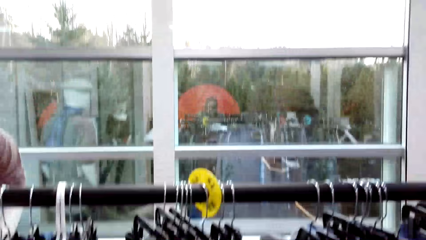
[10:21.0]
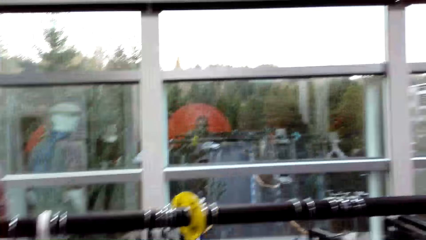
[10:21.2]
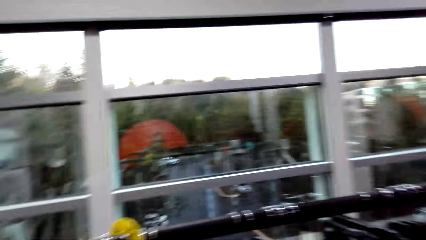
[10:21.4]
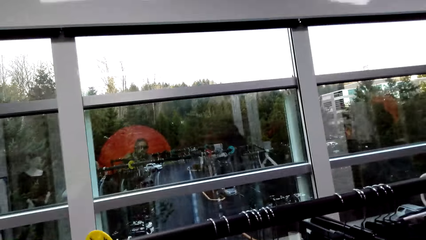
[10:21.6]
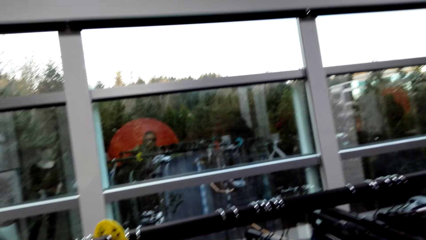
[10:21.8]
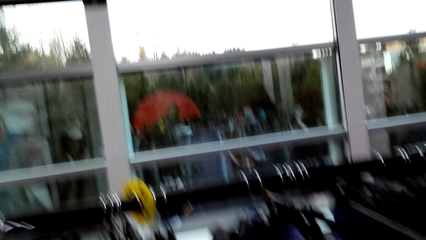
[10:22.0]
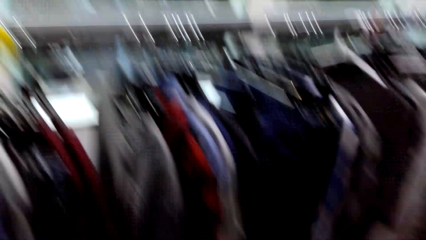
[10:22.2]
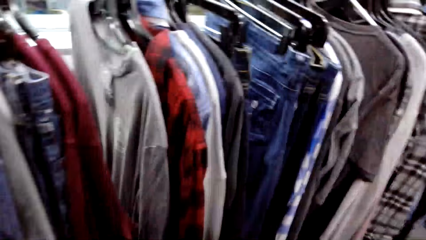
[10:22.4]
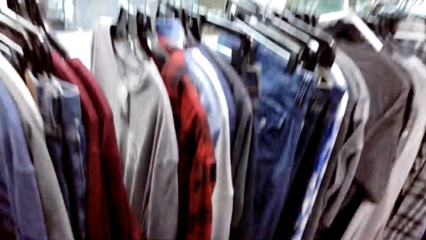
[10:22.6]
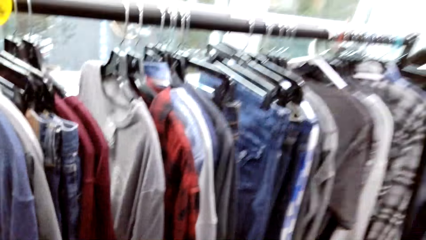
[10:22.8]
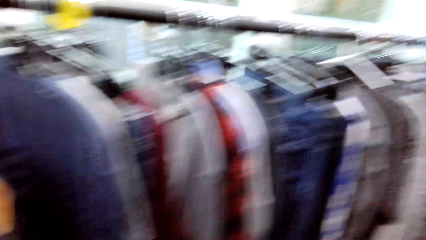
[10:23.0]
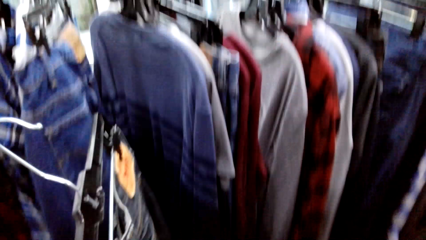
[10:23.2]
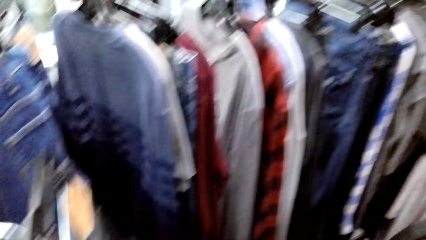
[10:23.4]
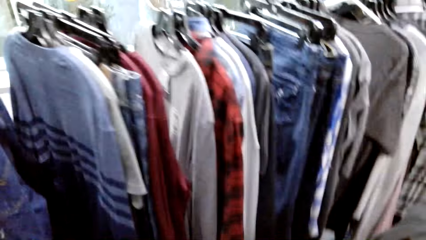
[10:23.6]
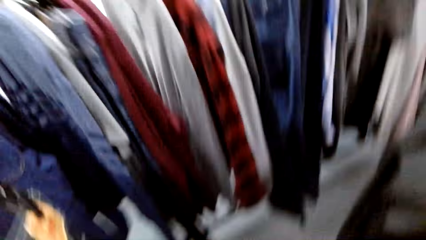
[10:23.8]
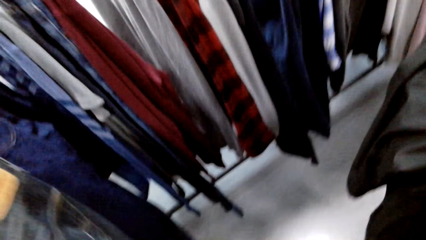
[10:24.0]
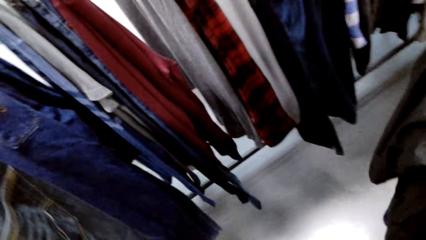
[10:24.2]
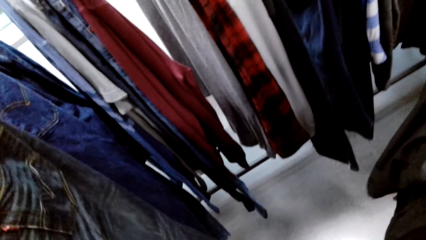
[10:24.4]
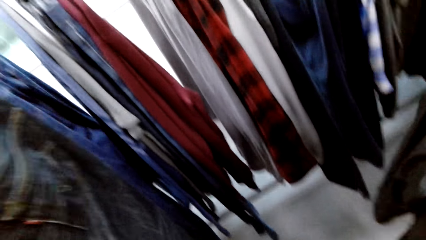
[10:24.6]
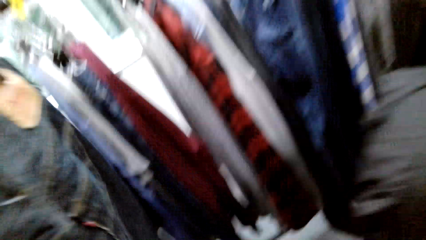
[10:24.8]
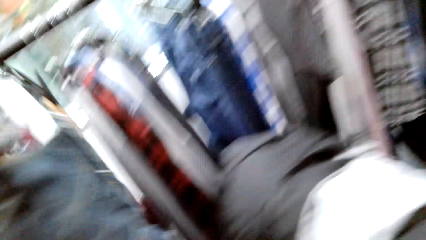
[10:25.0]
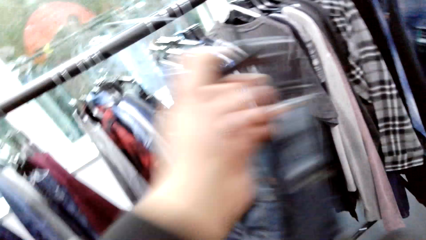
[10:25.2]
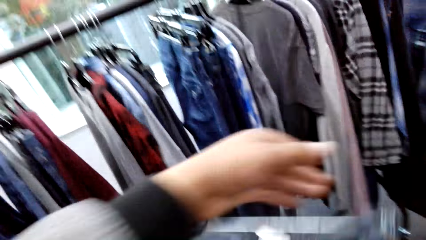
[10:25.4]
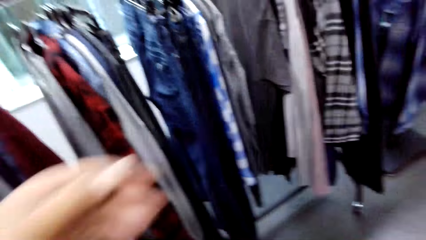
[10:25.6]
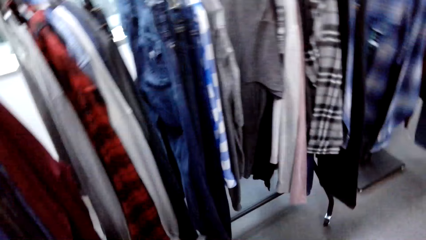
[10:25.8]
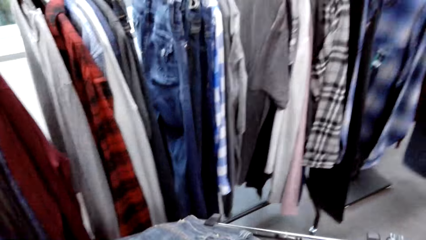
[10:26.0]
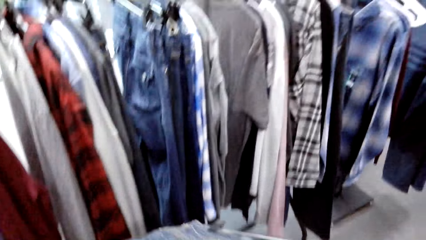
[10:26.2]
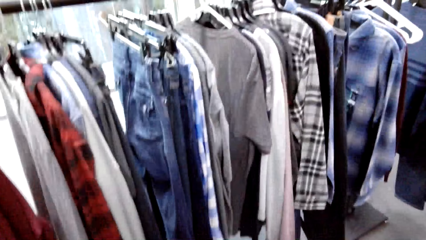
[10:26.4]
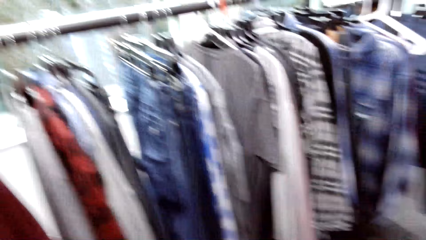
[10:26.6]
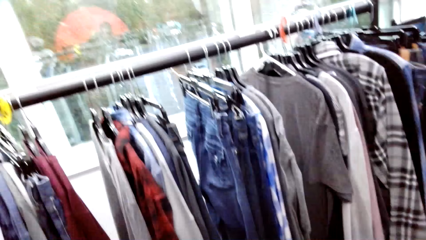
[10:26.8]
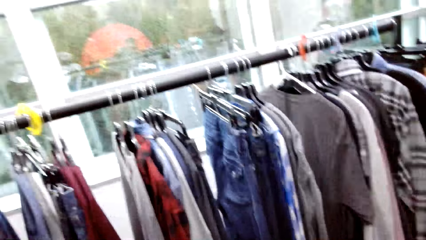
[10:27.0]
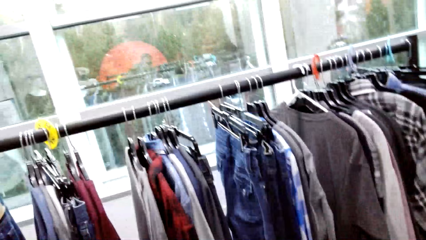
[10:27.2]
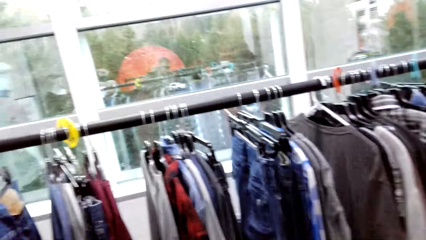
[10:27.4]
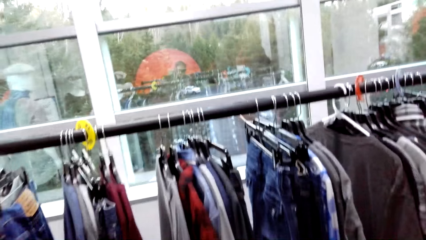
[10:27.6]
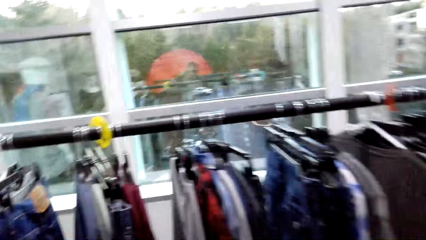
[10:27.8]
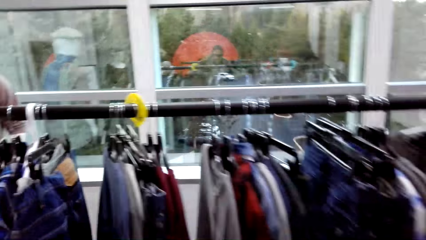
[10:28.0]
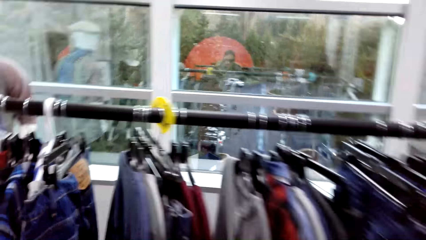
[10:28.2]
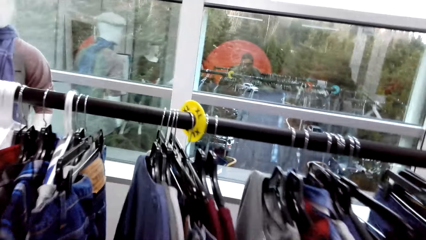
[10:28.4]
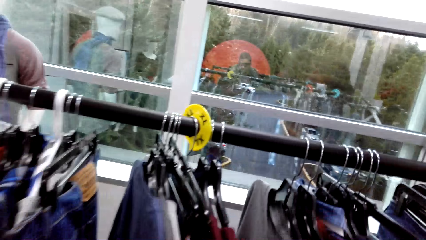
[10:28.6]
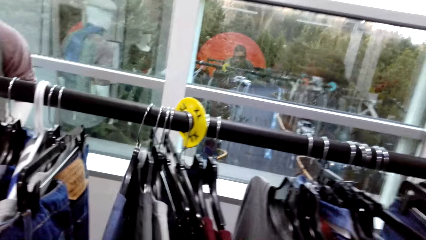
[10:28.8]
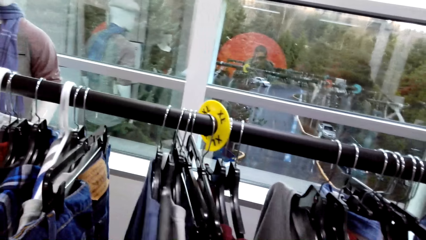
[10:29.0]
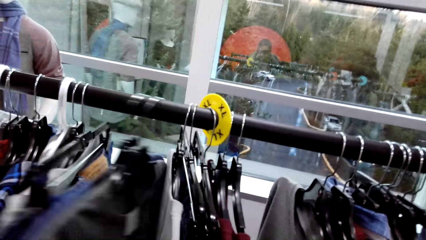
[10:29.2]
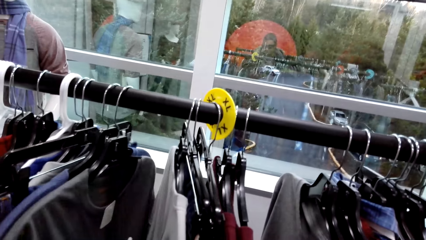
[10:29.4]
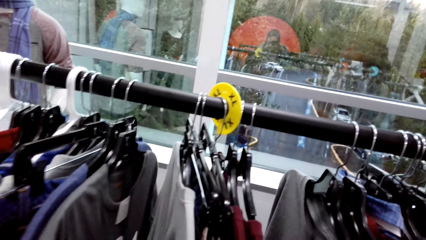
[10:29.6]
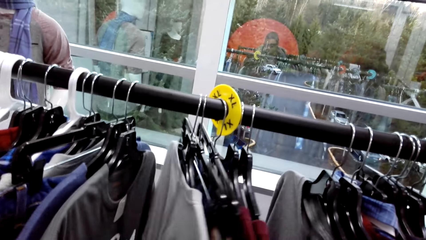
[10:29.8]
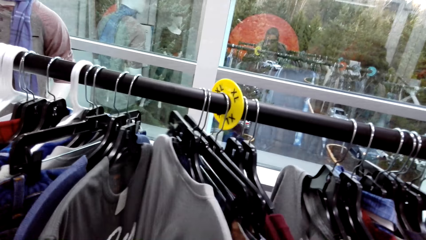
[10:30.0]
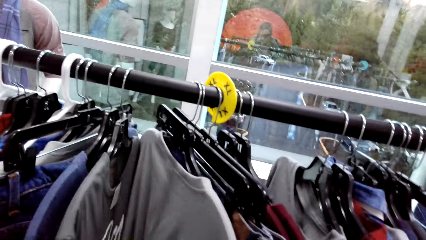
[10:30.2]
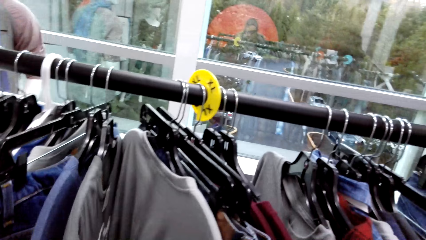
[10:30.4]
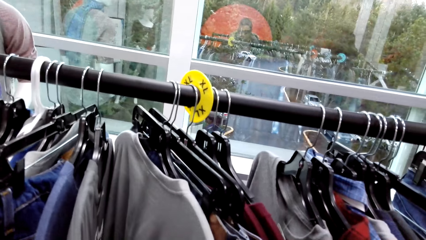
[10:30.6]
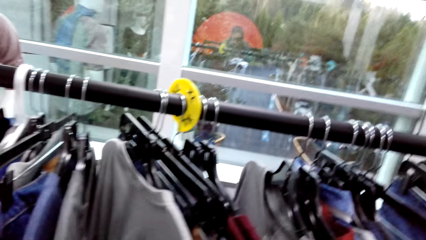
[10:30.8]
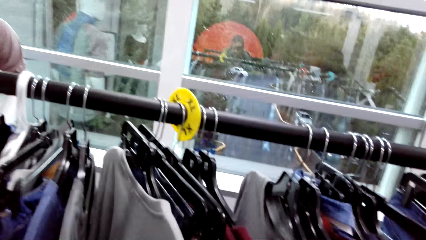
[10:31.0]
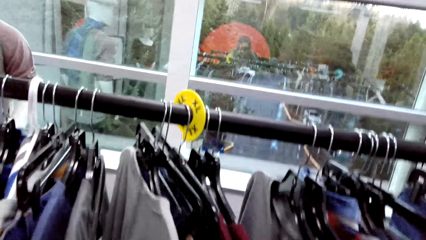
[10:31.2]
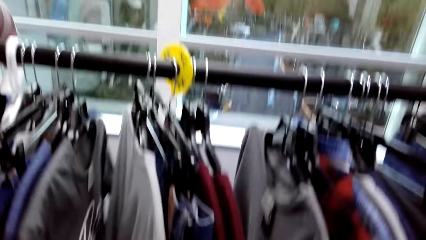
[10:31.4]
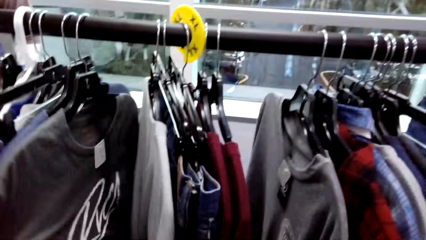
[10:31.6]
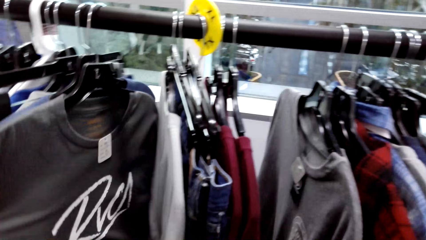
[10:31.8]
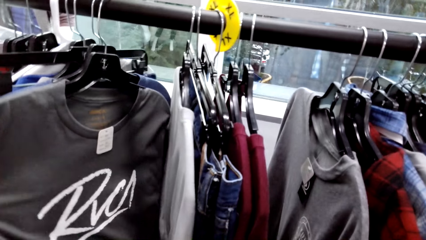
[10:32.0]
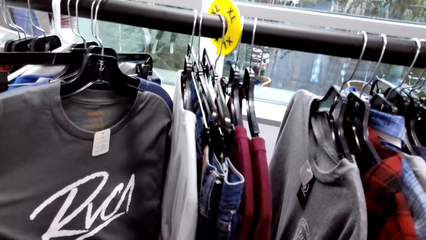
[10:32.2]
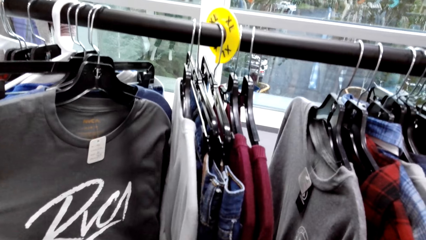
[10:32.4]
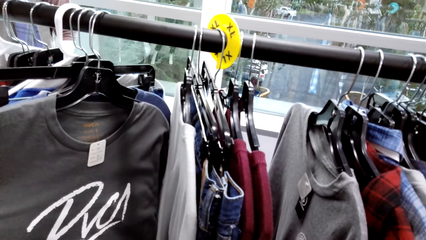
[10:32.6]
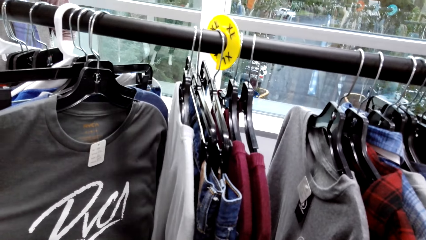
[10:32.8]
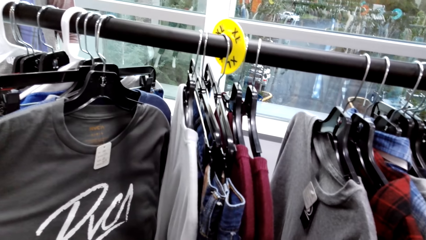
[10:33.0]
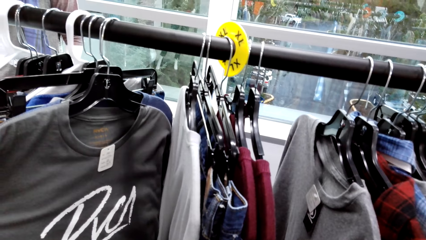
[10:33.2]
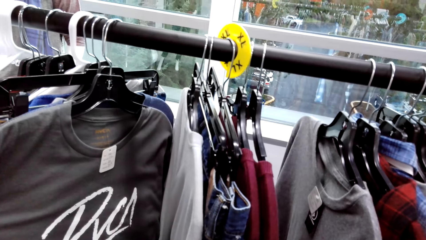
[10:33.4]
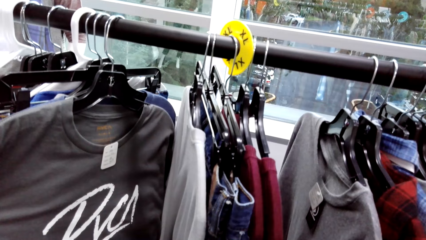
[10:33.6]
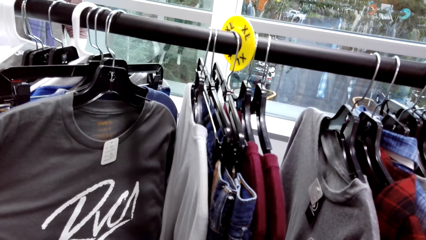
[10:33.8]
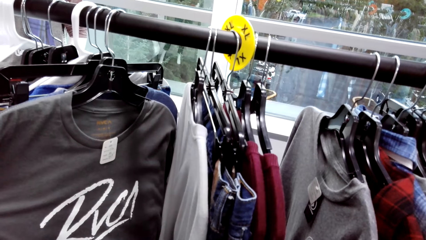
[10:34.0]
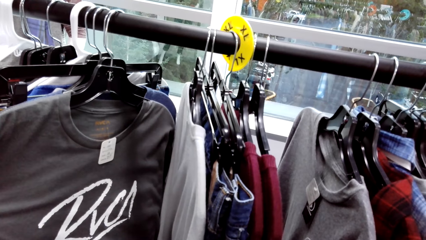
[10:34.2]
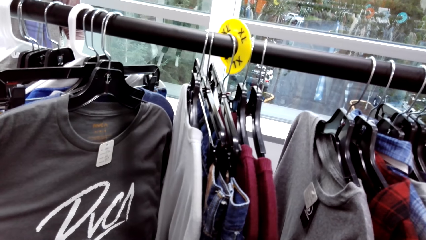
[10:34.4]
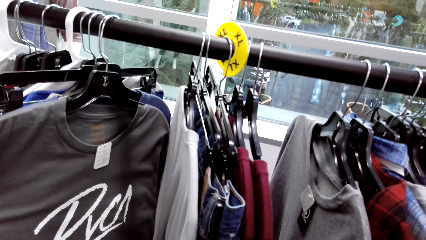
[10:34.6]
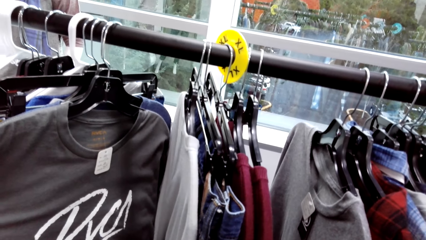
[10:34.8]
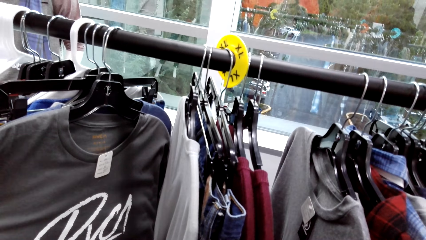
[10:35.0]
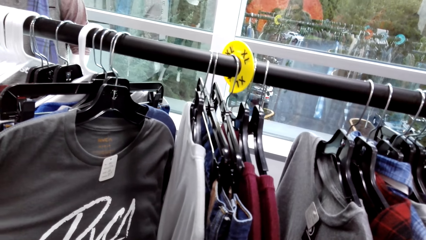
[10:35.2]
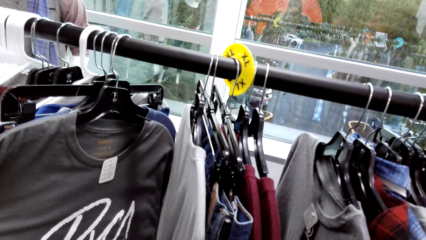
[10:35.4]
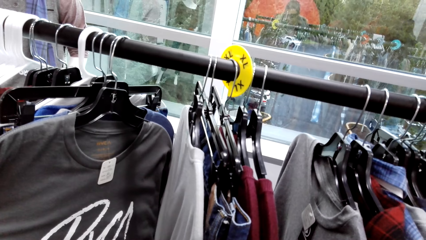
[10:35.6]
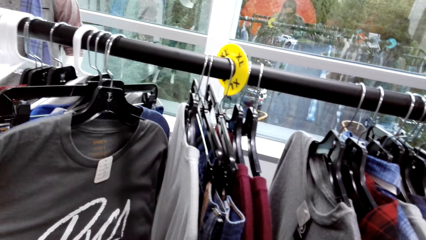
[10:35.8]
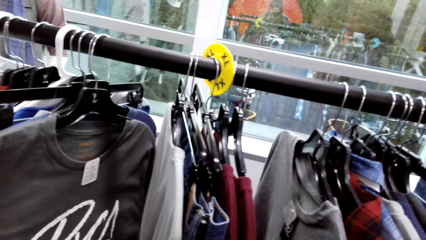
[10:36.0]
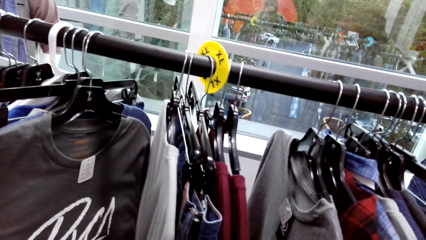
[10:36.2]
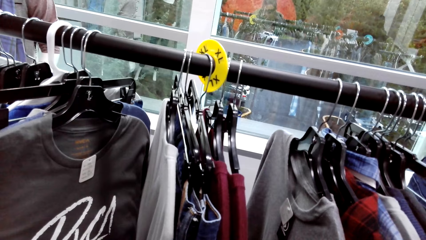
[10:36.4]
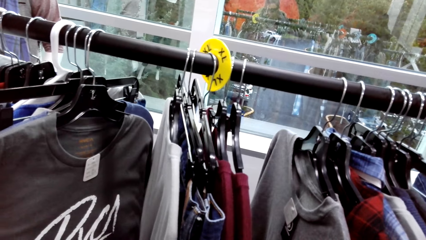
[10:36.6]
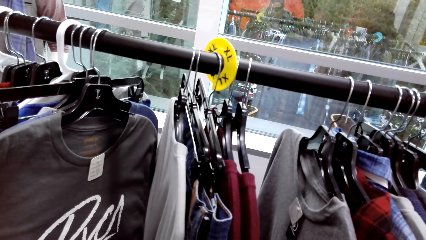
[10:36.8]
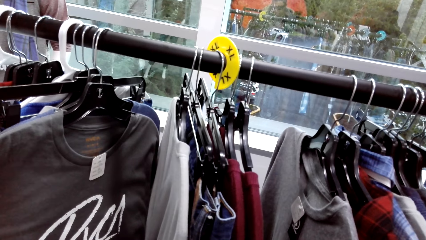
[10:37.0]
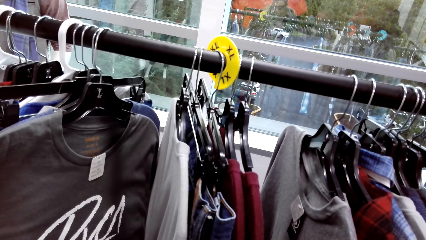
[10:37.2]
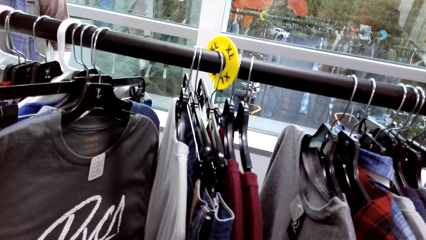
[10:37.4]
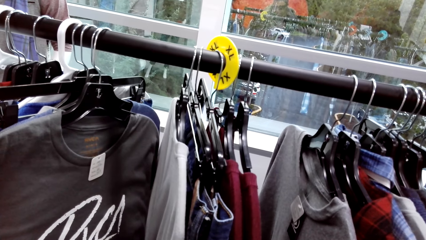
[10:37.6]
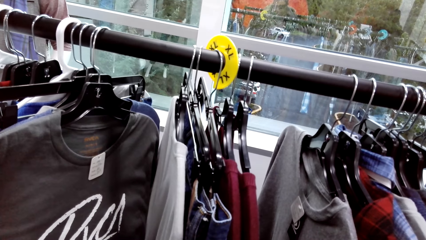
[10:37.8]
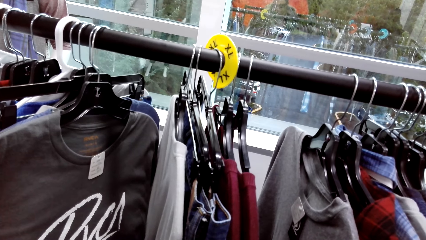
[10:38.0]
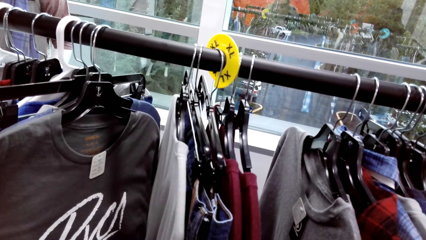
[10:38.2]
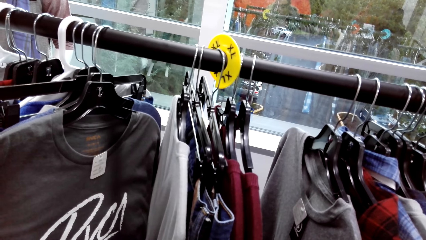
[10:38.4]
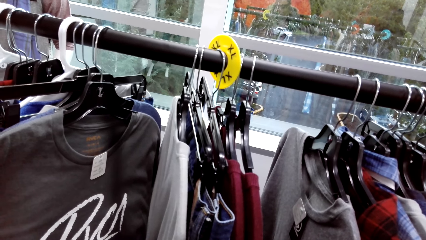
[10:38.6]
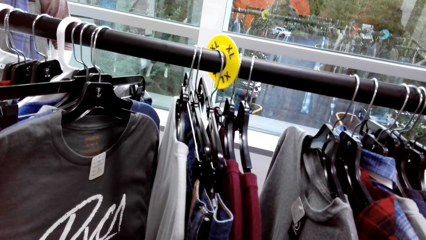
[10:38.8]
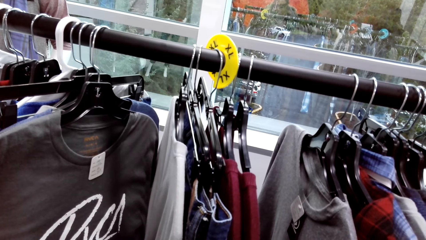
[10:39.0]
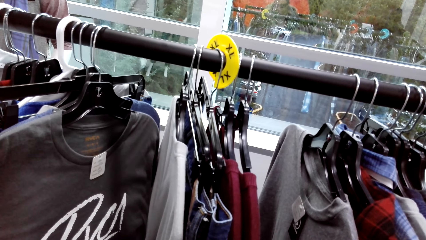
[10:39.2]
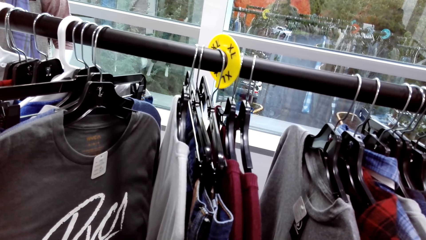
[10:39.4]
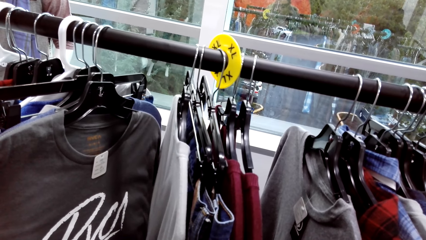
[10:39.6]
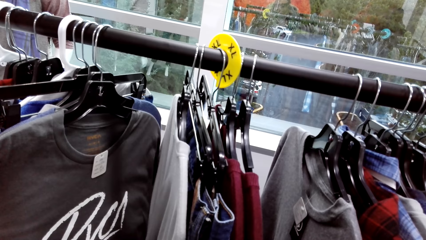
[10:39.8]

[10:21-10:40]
The camera wearer takes a jean trouser from the cloth rack with his left hand. He places the jean trouser on his right hand with his left hand. He moves the clothes or hangers on the cloth rack with his hands. He holds an ash t-shirt on the cloth rack with his left hand.
